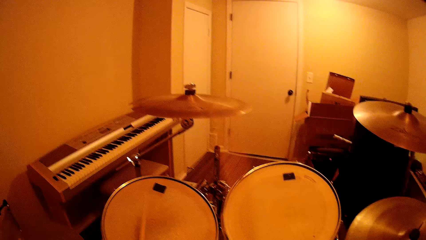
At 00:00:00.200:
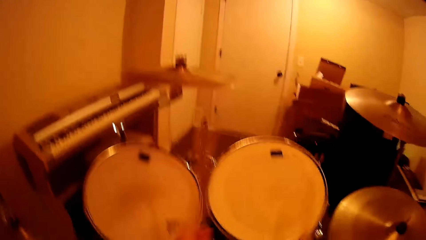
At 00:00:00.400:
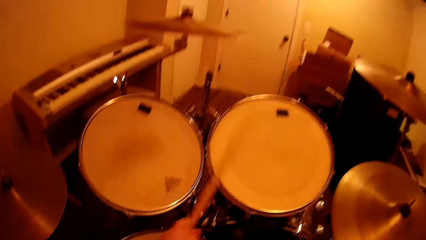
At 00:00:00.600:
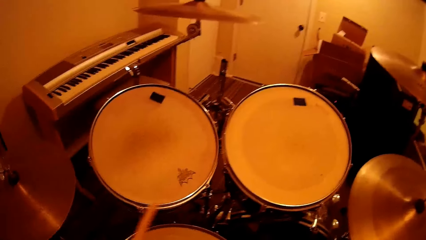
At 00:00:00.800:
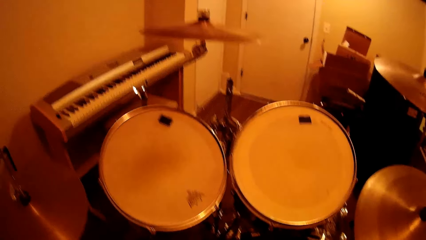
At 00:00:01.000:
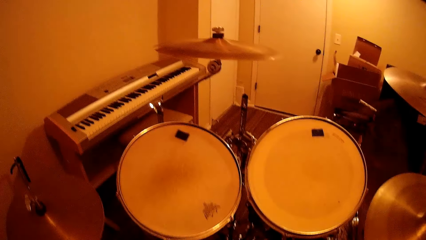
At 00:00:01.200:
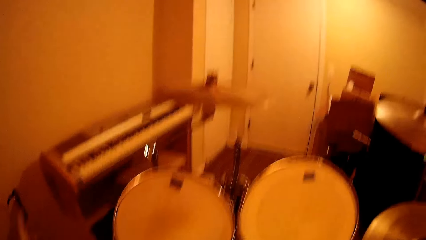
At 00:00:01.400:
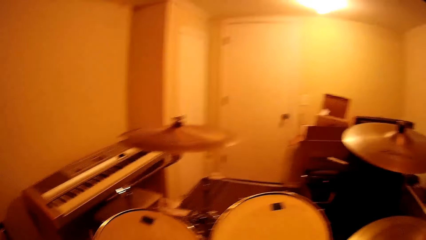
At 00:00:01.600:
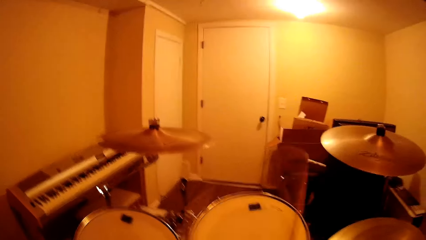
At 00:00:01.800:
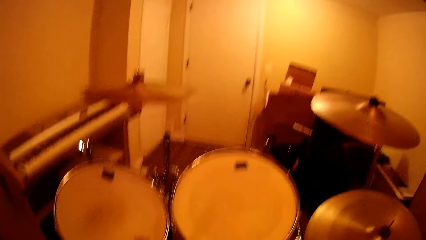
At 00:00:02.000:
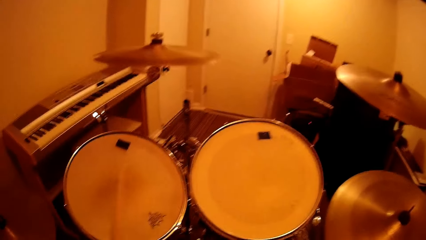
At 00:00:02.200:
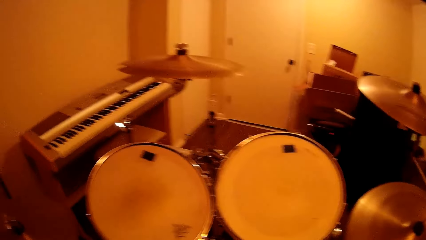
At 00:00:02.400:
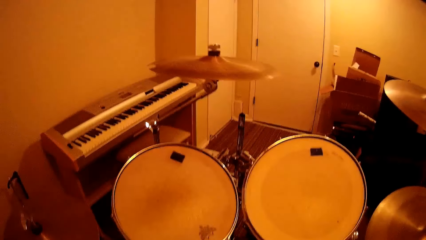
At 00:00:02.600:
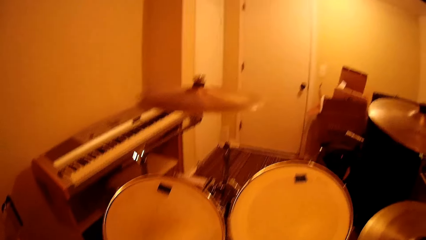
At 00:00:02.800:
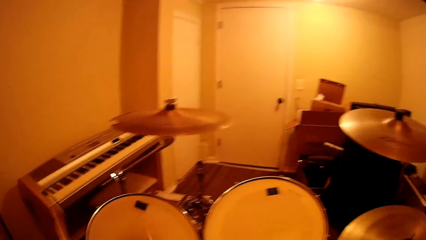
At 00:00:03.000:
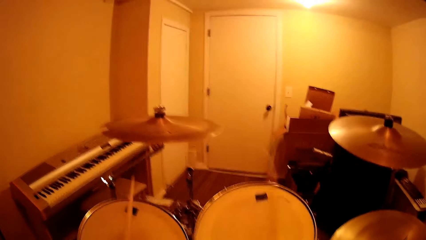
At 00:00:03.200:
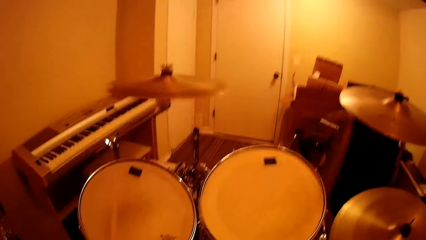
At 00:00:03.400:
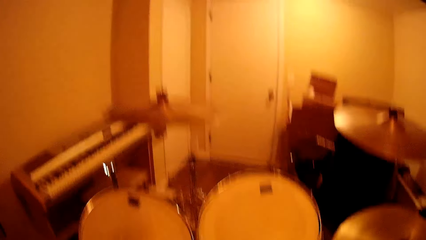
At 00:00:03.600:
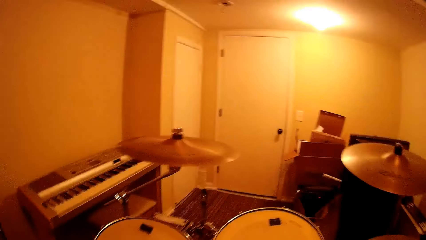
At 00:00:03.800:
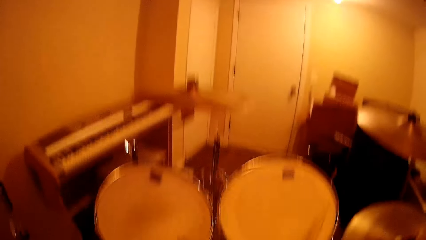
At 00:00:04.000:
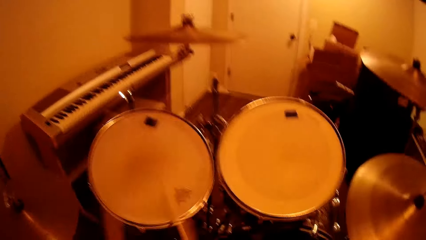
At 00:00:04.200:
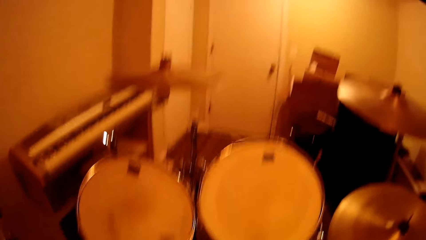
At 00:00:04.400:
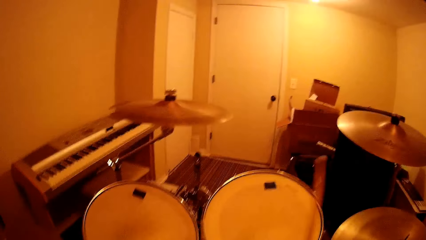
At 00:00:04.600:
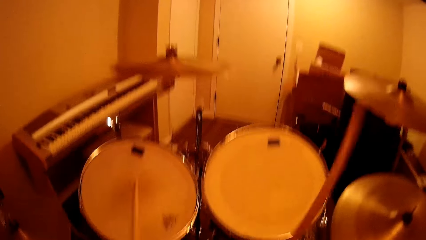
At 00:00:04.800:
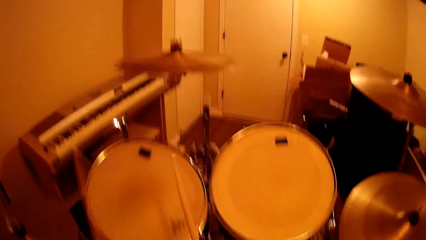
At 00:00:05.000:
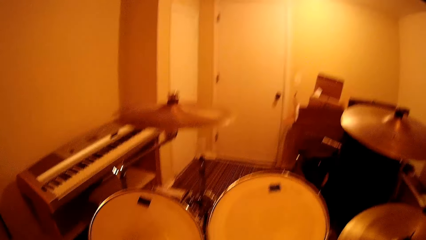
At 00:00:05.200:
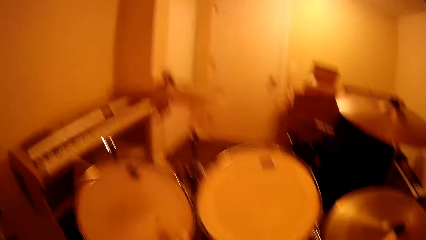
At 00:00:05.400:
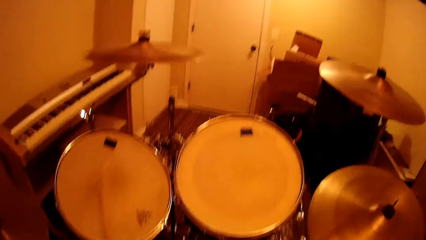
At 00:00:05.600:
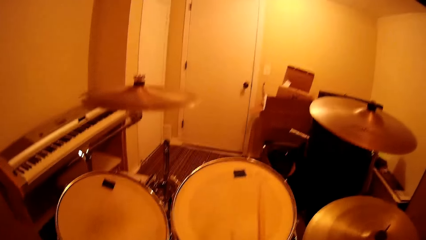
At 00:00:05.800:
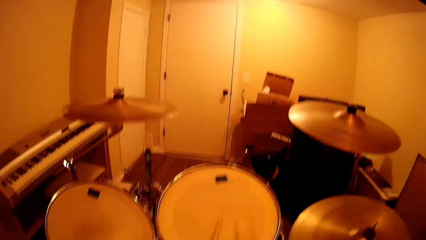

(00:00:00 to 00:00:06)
The camera wearer plays the drum set. They sit in the house.

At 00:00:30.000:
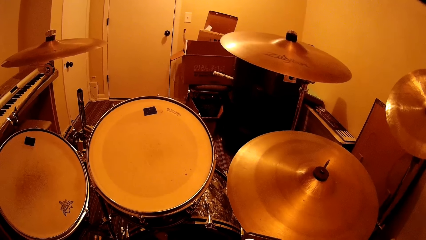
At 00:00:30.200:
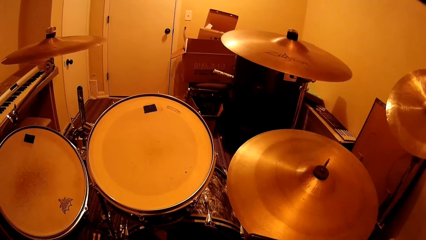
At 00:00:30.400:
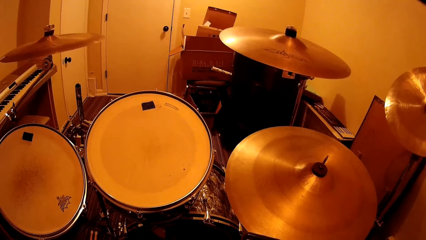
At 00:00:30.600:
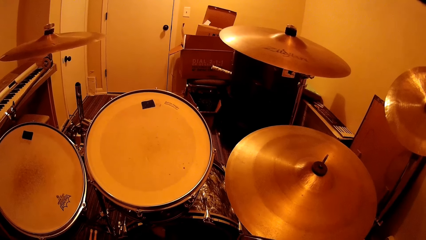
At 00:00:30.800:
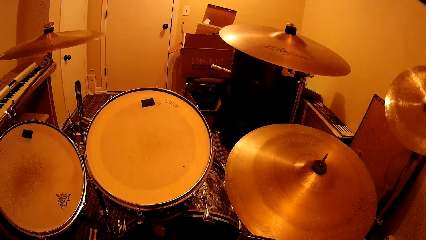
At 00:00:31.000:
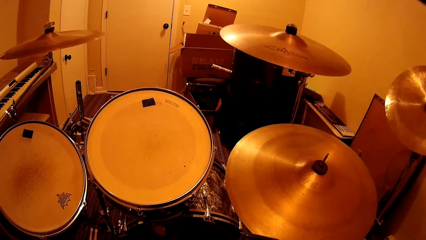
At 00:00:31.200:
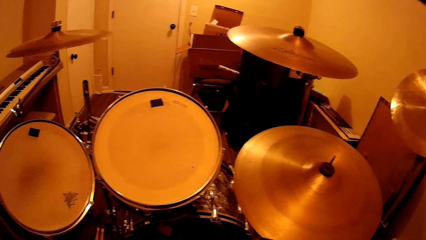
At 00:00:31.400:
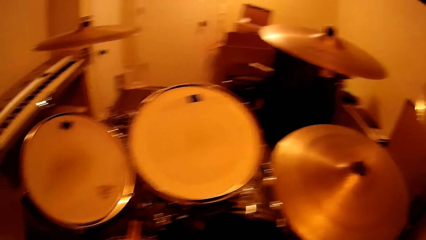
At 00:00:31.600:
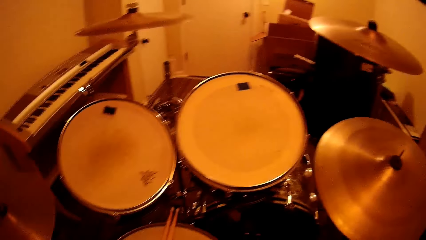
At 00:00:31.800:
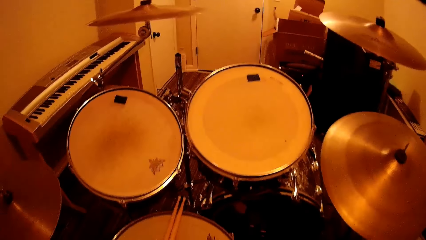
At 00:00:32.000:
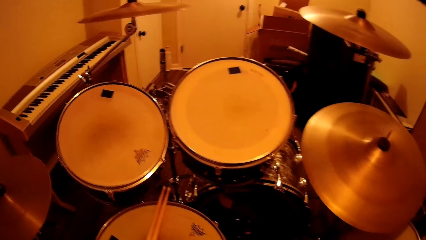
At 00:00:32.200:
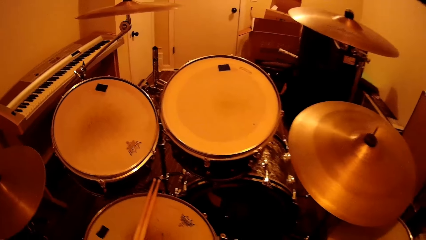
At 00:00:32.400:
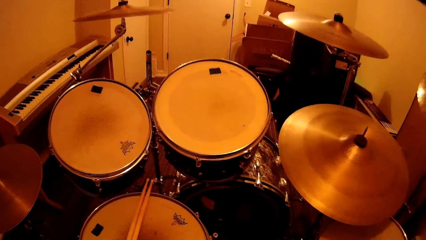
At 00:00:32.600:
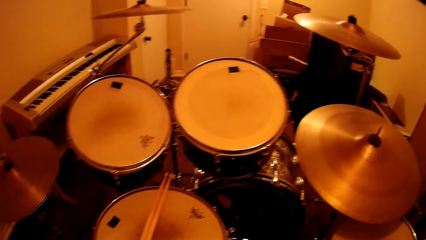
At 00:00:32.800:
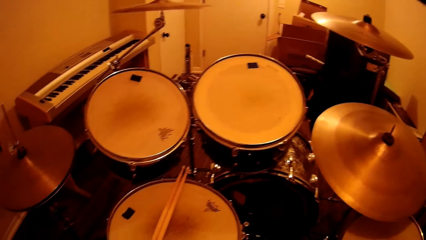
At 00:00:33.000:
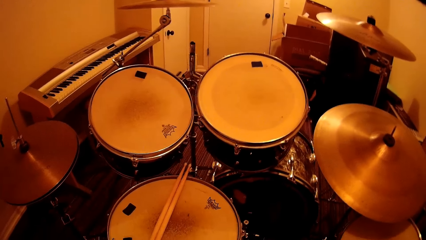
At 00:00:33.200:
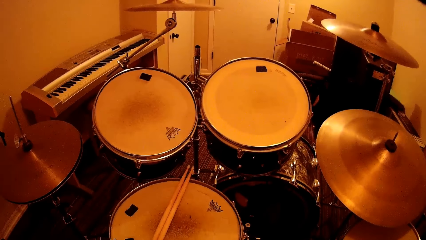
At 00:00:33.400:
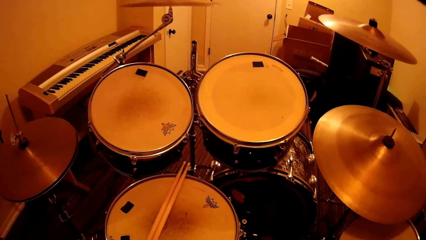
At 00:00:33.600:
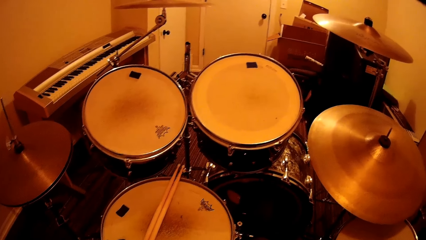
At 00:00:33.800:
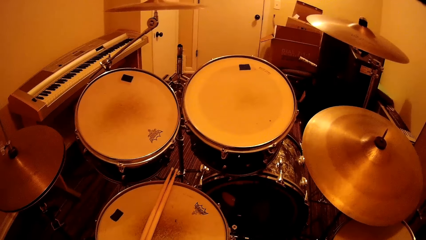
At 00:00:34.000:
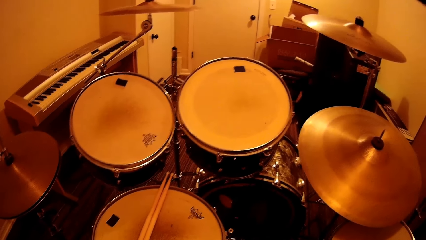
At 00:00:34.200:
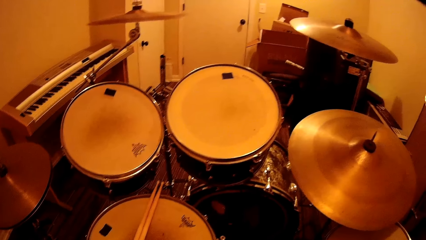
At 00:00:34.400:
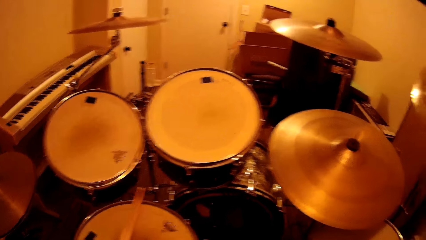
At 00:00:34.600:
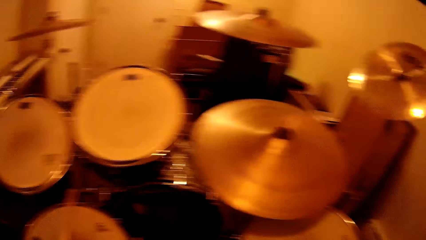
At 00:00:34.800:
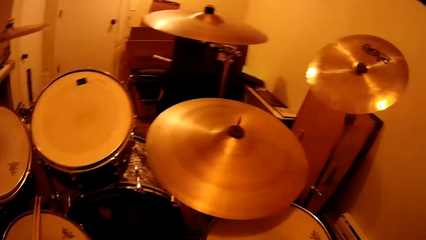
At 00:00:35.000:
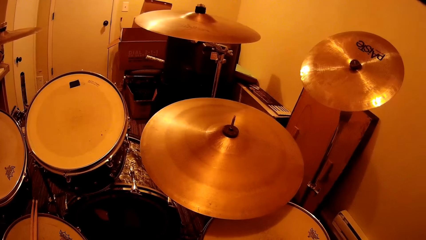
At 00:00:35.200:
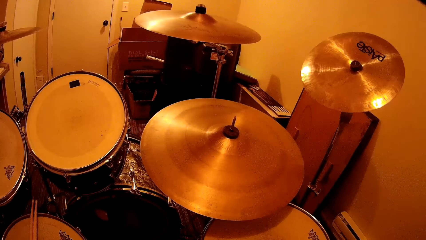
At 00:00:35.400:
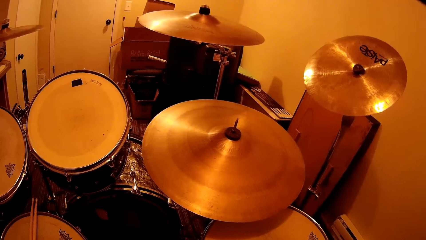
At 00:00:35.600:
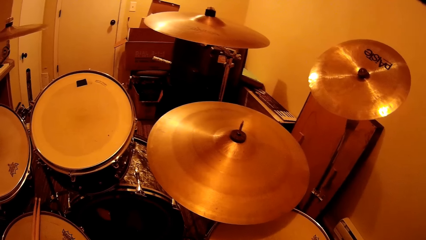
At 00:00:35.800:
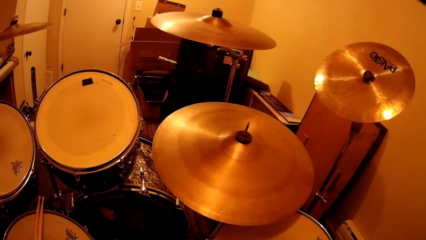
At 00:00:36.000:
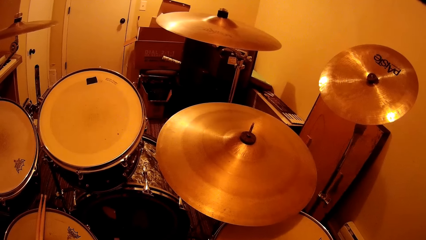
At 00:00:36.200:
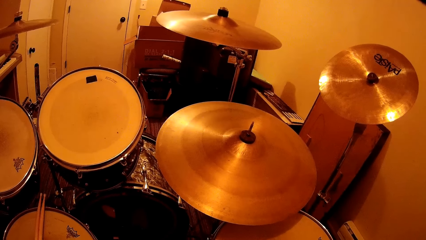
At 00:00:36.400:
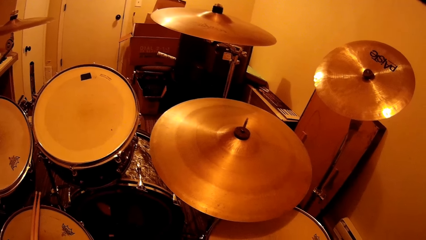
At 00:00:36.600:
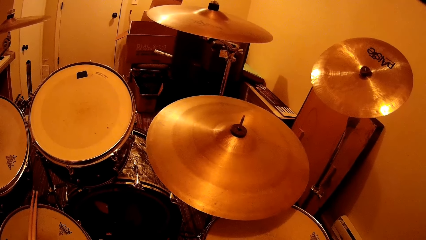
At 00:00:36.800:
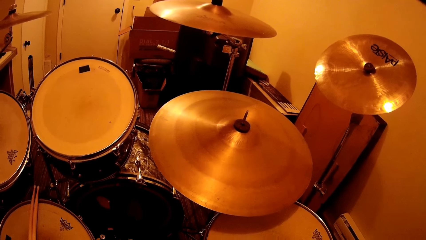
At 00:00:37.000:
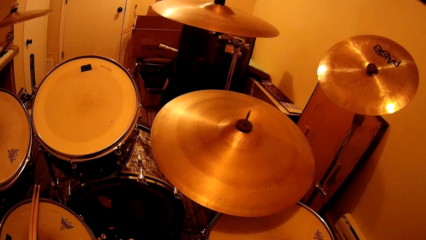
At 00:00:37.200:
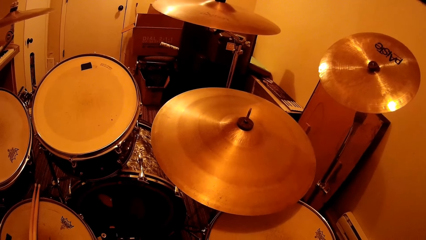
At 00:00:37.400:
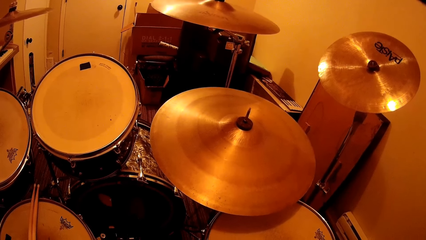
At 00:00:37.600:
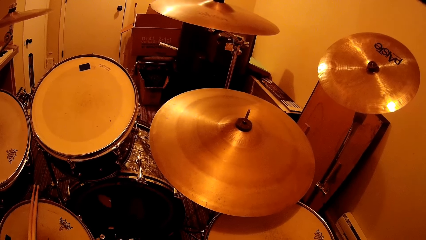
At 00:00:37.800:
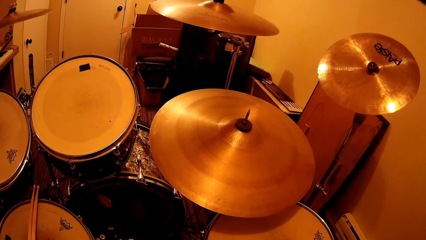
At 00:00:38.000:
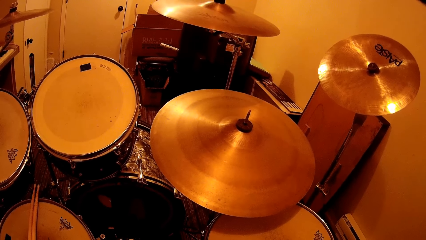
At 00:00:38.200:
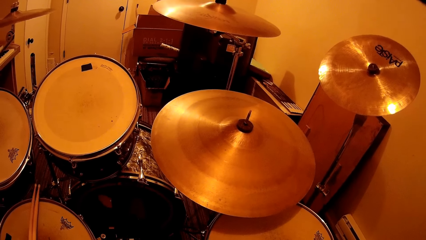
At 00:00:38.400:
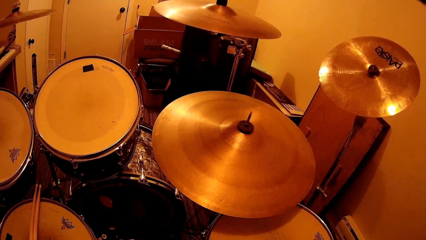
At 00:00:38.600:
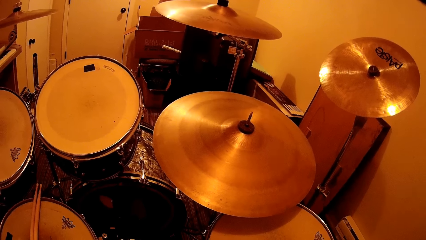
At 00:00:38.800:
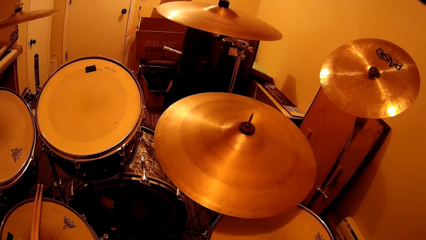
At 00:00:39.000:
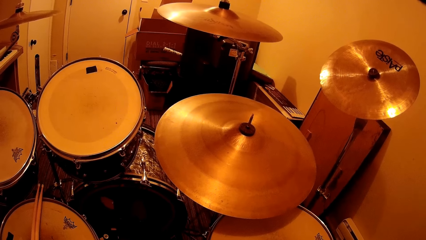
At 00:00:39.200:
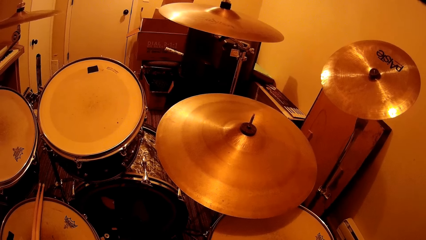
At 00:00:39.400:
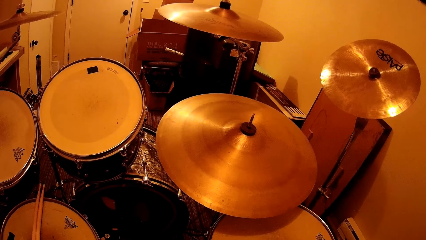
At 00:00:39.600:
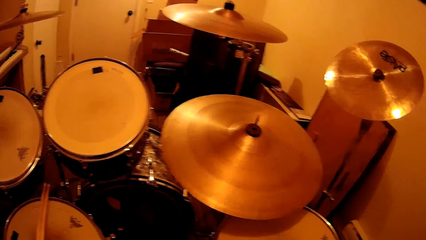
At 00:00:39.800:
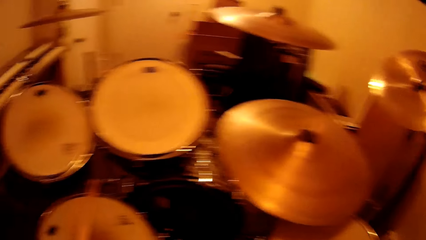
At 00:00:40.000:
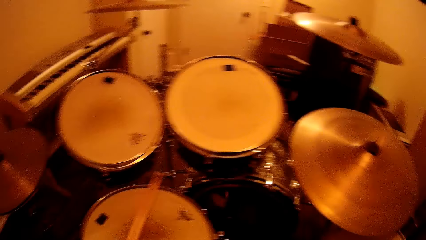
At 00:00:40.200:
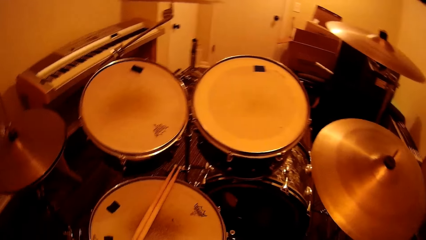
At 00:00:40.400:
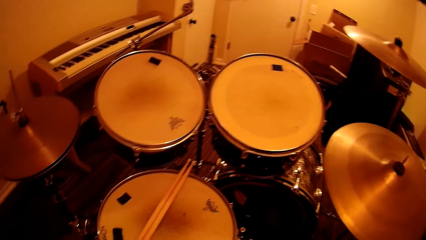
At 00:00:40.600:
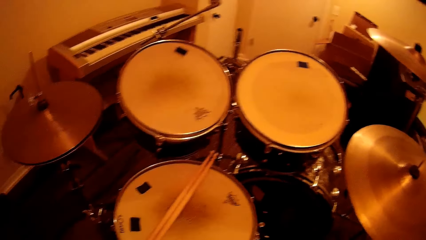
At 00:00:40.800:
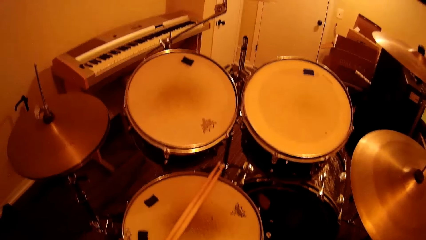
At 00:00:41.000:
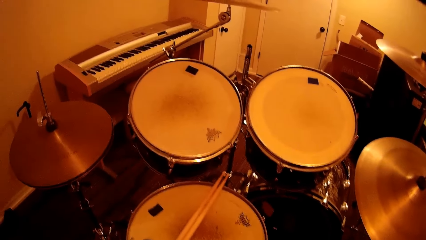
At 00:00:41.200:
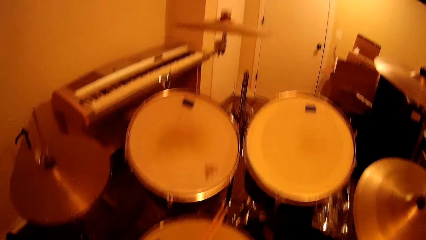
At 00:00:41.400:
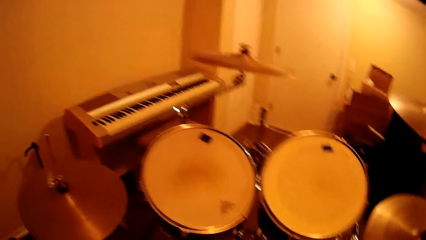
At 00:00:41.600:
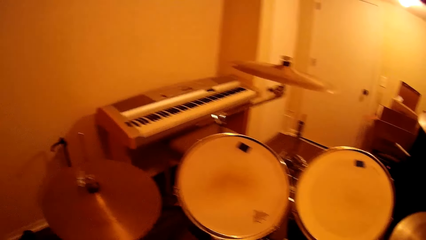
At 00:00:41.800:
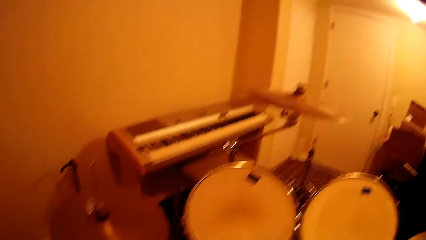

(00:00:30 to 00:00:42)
The camera wearer looks around.
